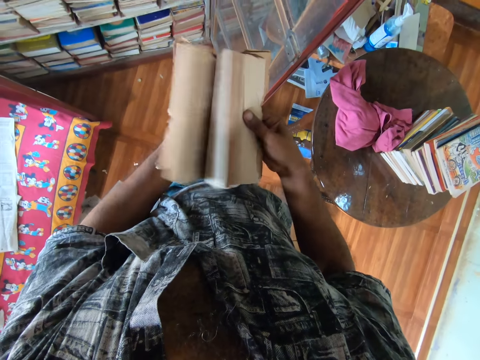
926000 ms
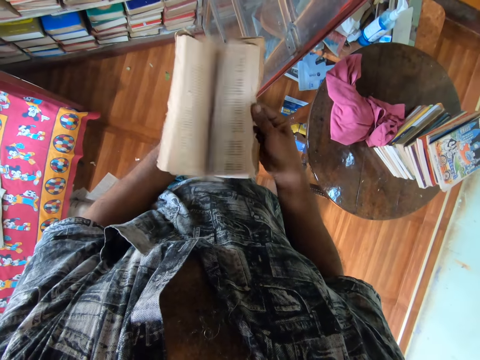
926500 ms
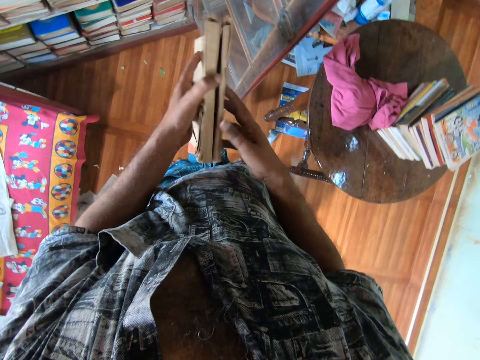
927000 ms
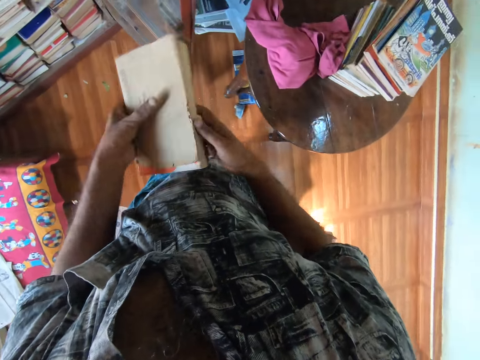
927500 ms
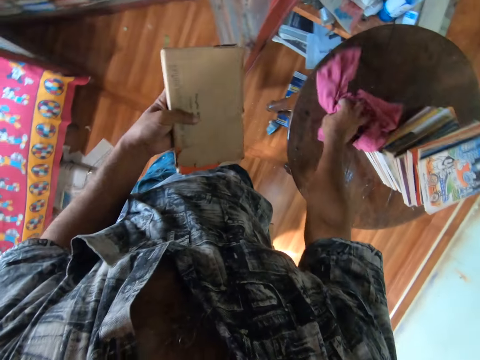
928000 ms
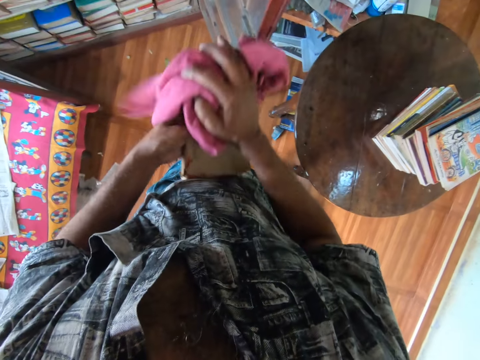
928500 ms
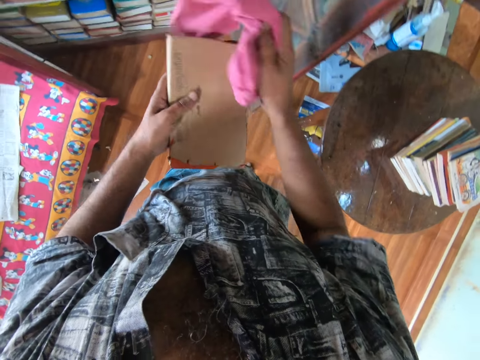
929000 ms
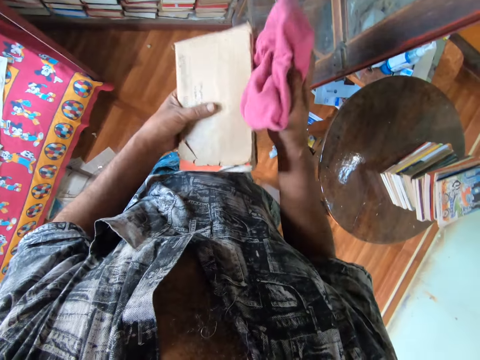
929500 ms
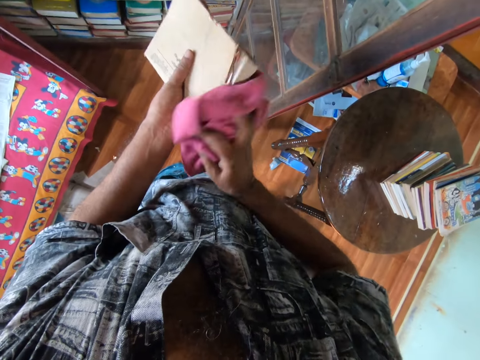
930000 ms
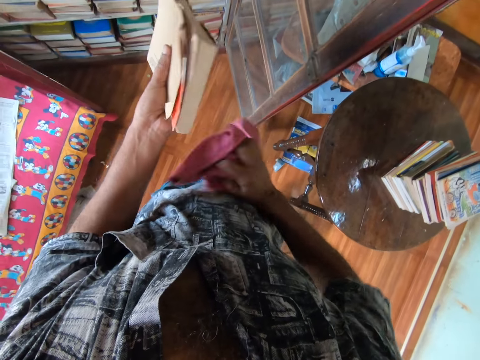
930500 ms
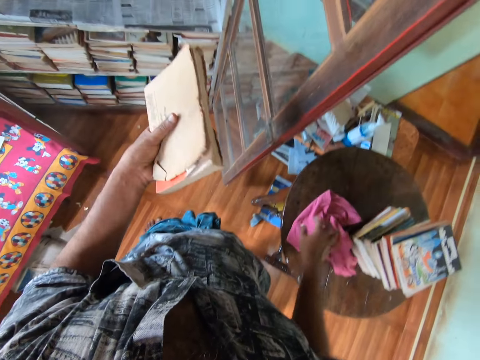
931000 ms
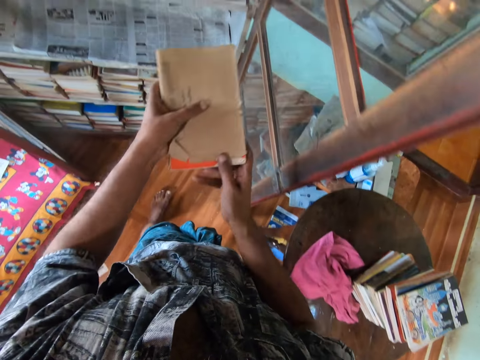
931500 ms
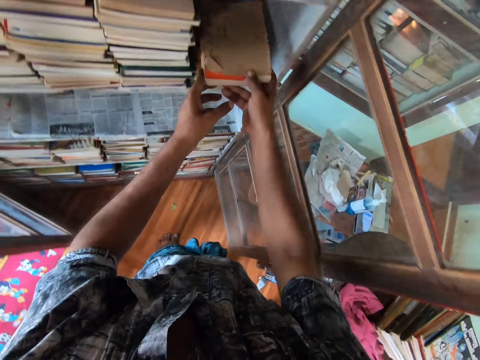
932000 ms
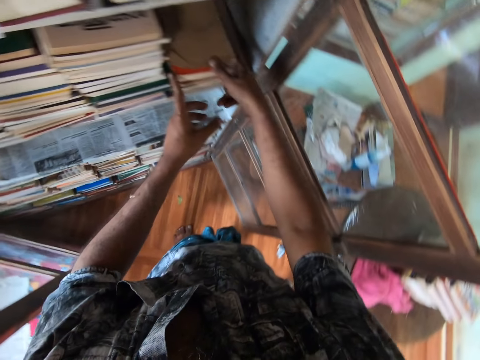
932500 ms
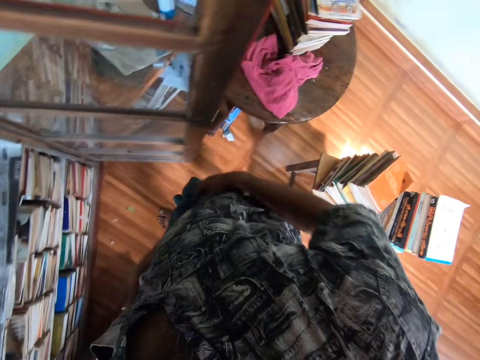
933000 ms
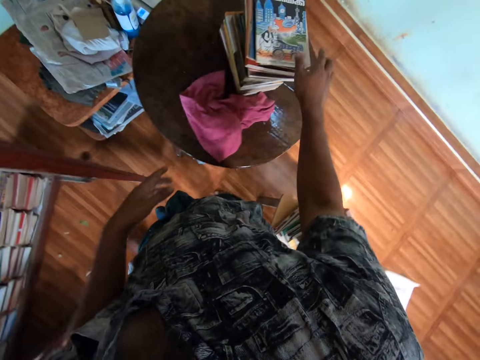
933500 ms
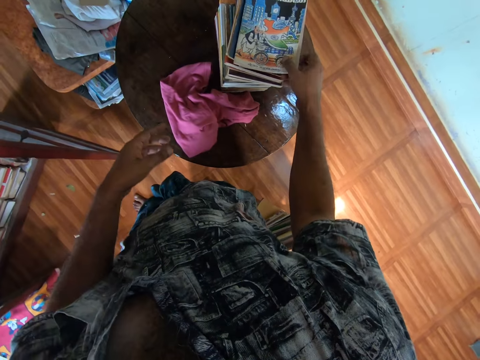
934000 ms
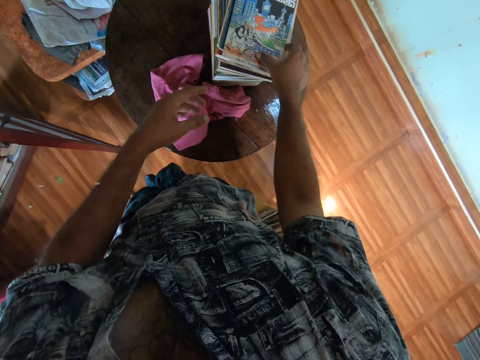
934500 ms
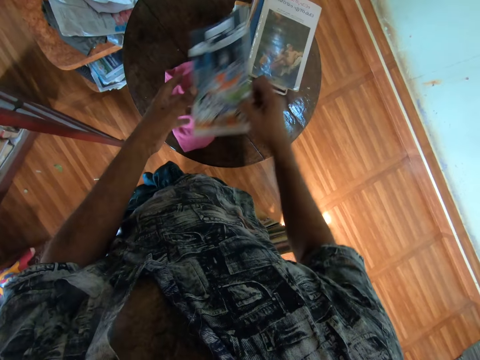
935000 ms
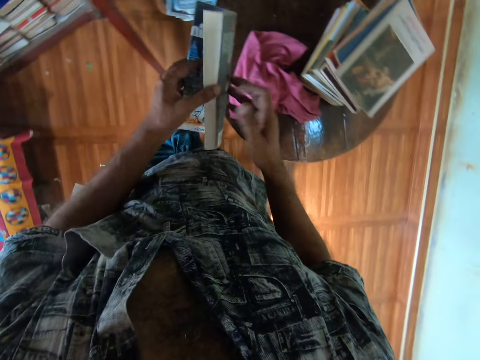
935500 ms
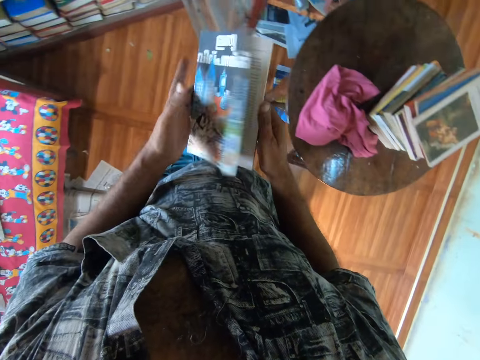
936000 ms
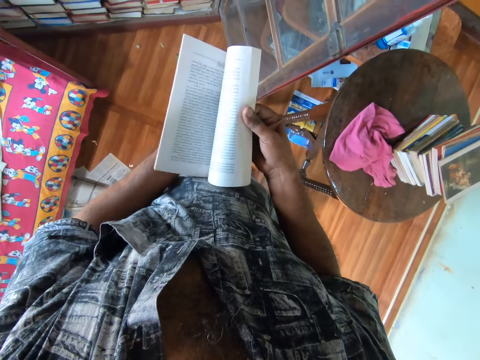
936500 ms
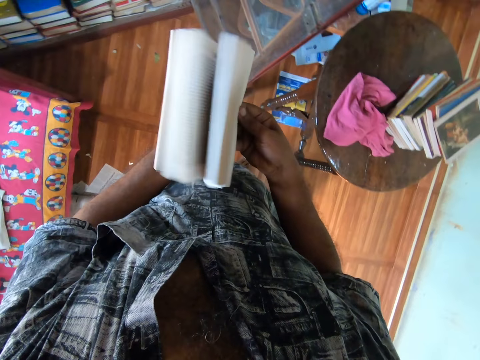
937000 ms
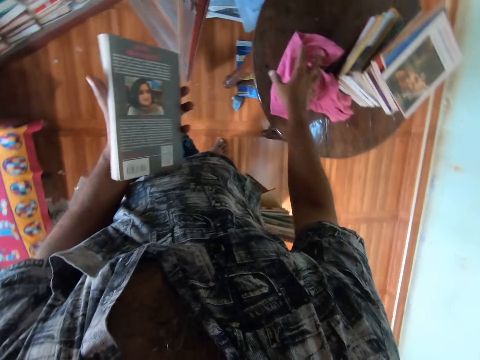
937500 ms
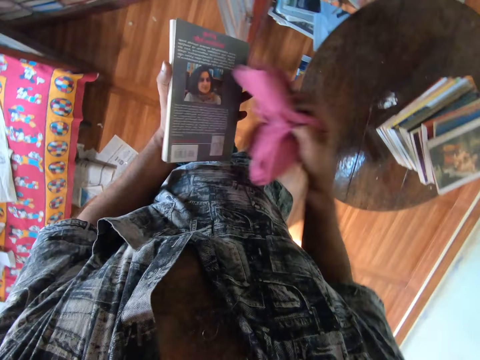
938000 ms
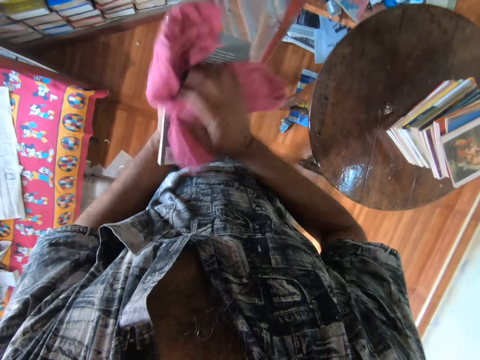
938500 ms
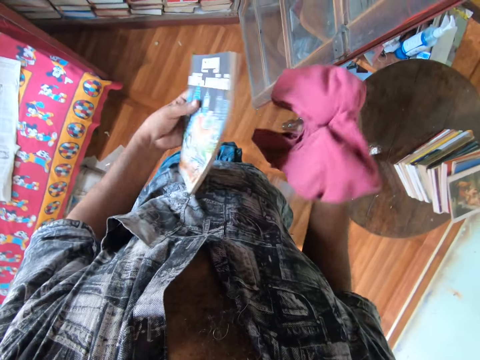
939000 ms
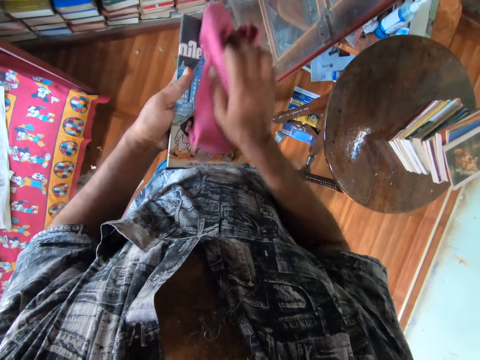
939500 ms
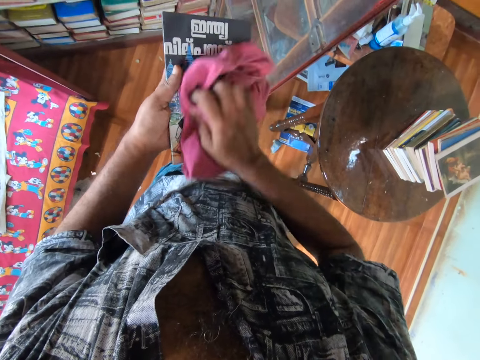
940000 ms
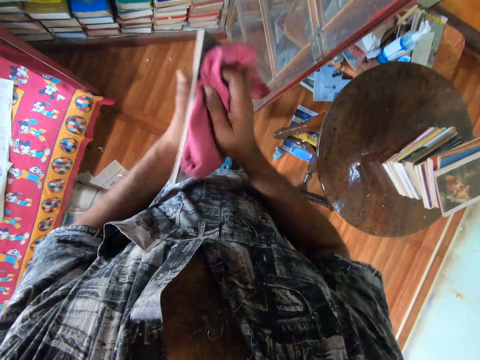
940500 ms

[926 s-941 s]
The camera wearer picks up a towel from the table. They wipe a book with the towel. They put the towel on the table. They put the book in the bookshelf. They pick up a book from the table. They peruse the book. They open the book with both hands. They pick up the towel from the table. They wipe the book with the towel.

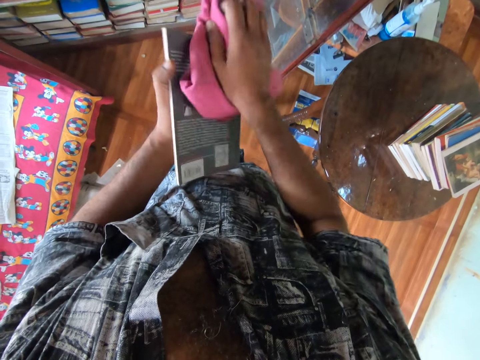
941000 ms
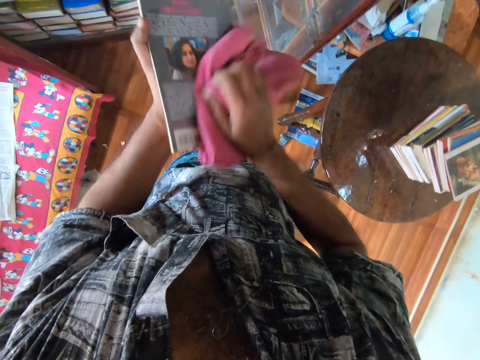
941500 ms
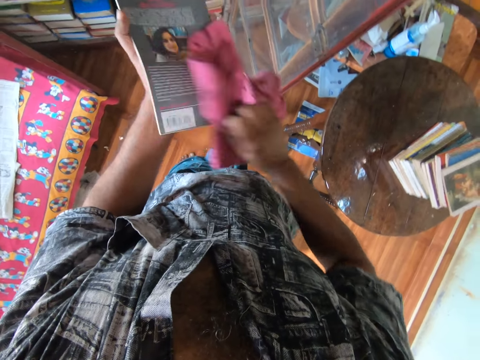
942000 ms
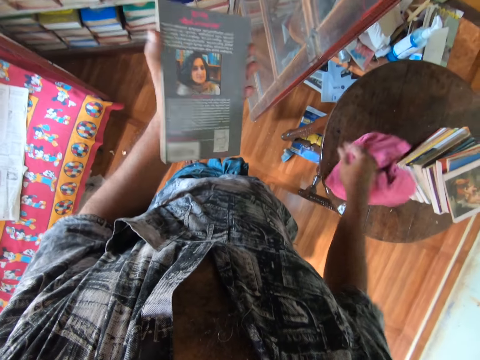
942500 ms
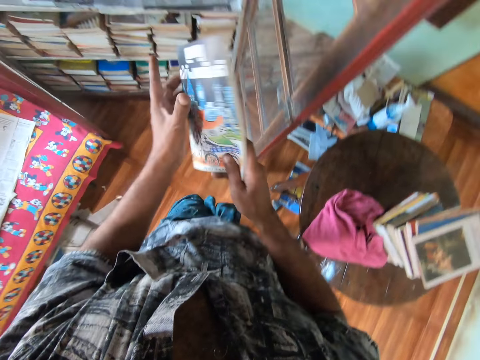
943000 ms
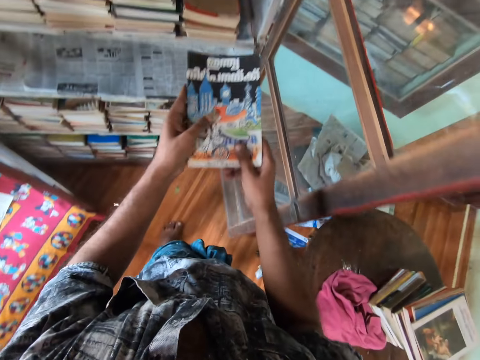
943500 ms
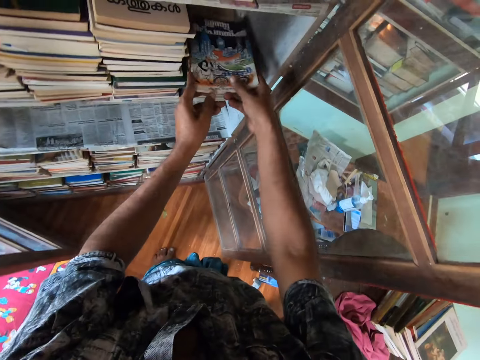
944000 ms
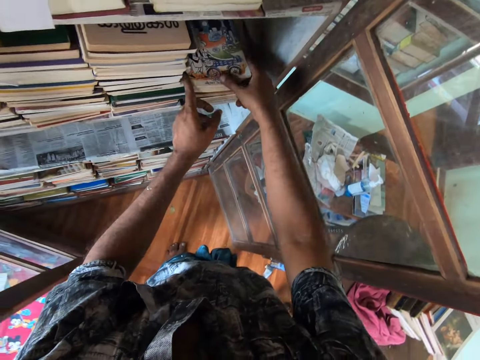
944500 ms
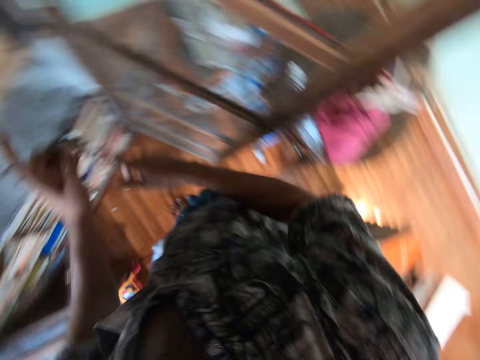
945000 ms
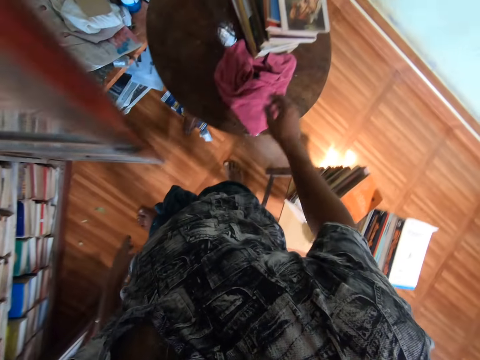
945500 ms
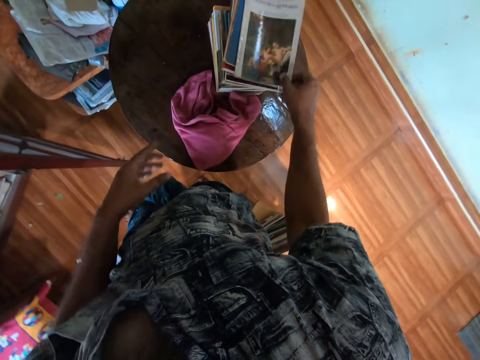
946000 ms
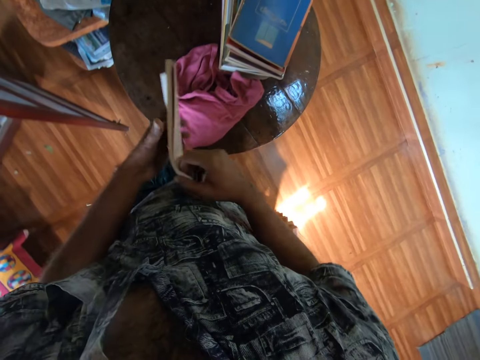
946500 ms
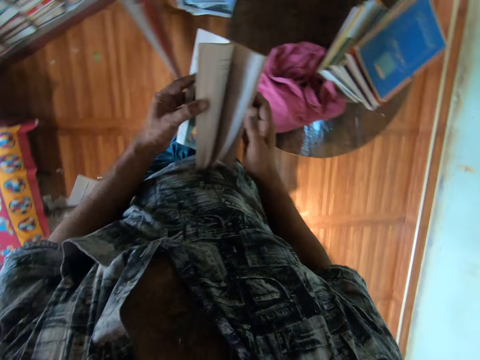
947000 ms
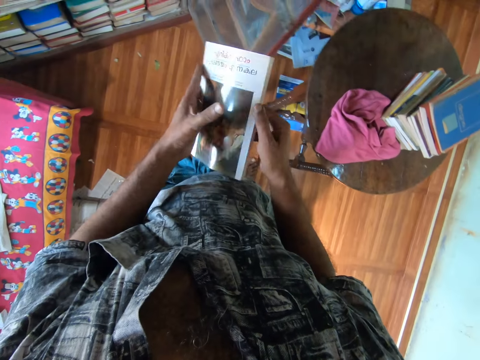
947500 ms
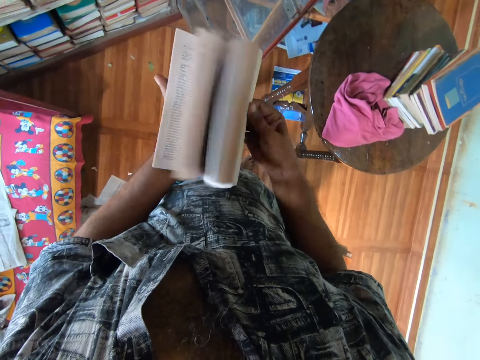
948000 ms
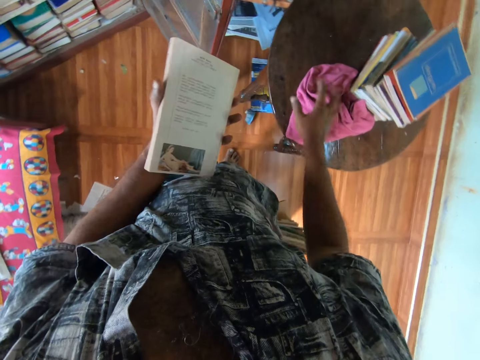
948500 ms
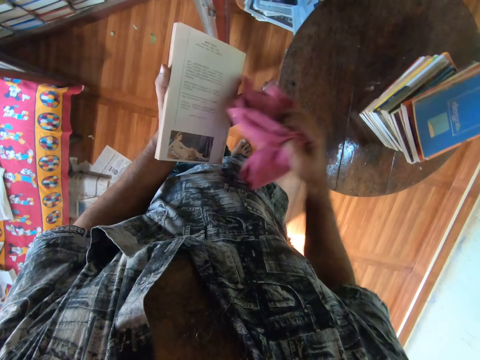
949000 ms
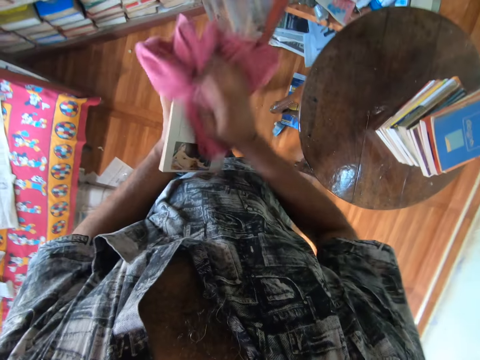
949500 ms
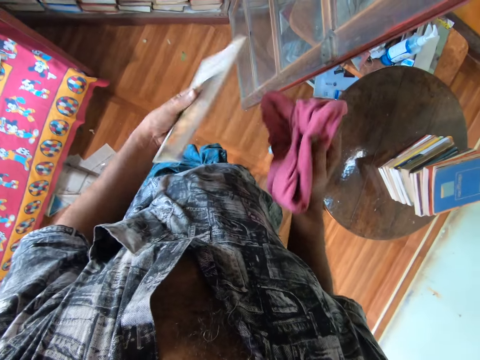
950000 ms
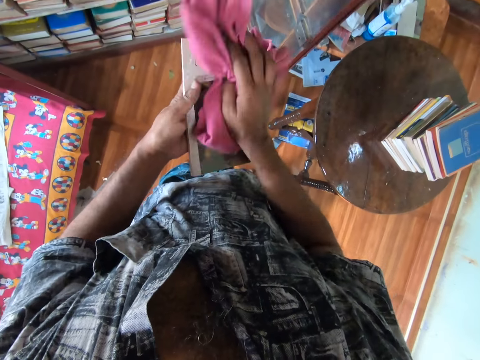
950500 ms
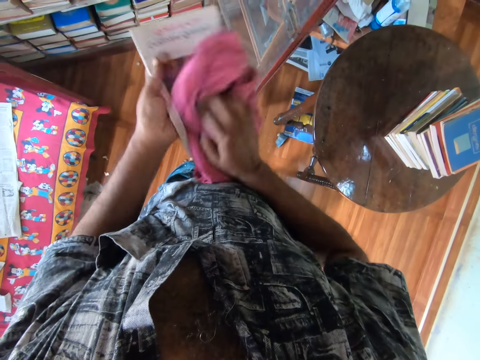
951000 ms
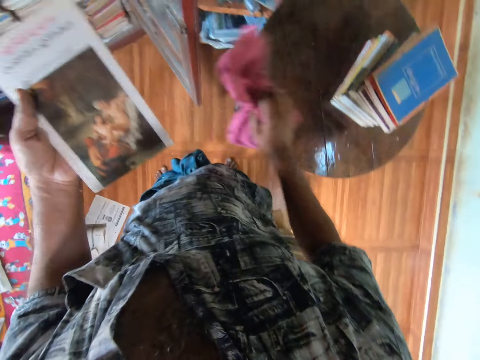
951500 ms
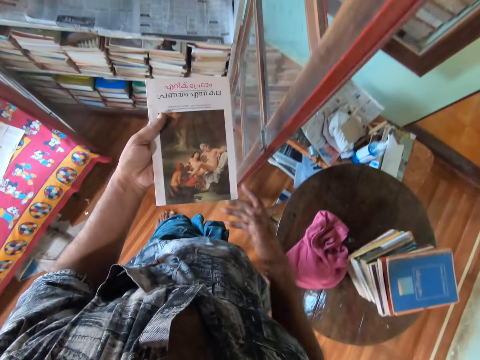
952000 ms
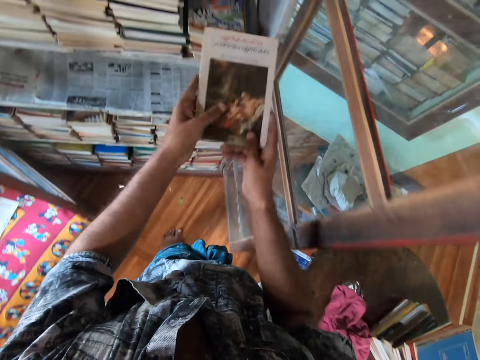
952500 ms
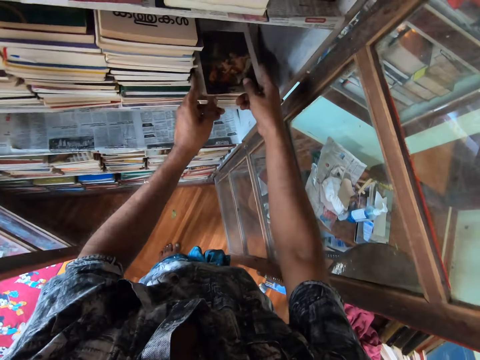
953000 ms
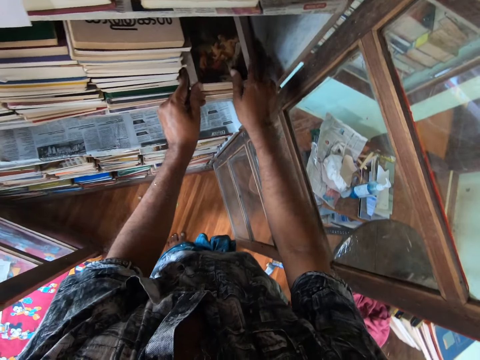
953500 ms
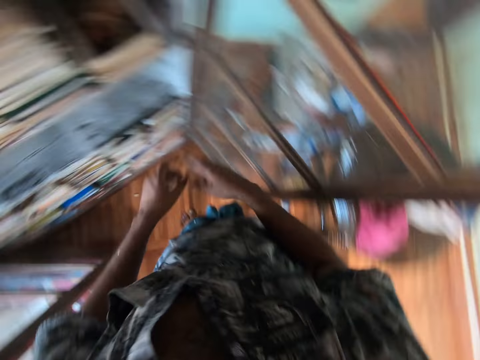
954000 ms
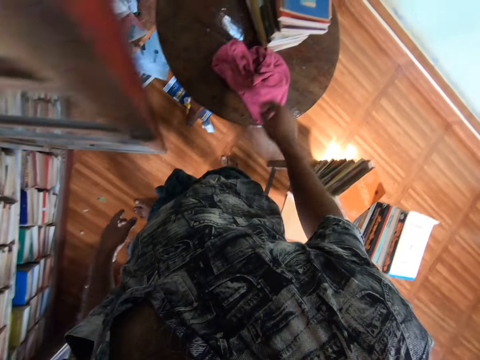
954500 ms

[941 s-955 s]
The camera wearer puts the towel on the table. They put the book in the bookshelf. They pick up a book from the table. They open the book with both hands. They peruse the book. They pick up the towel from the table. They wipe the book with the towel. They put the towel on the table. They put the book in the bookshelf.
